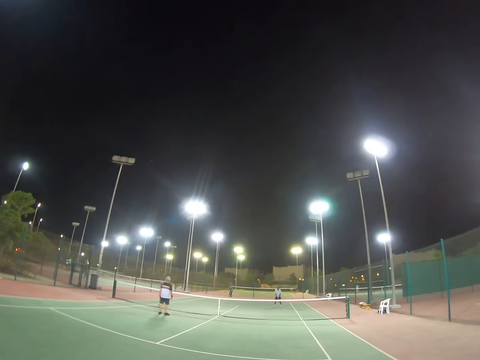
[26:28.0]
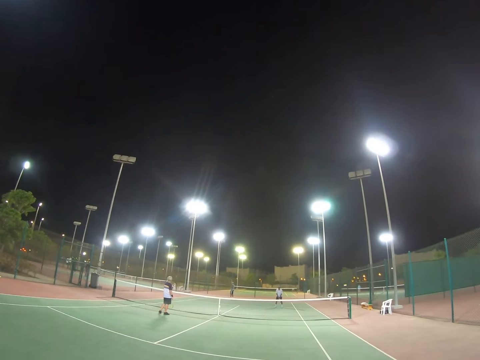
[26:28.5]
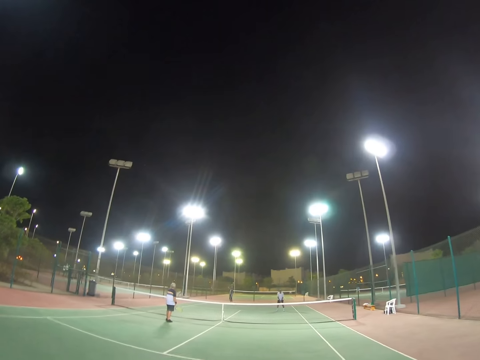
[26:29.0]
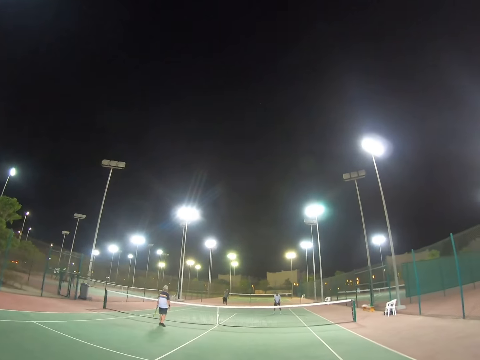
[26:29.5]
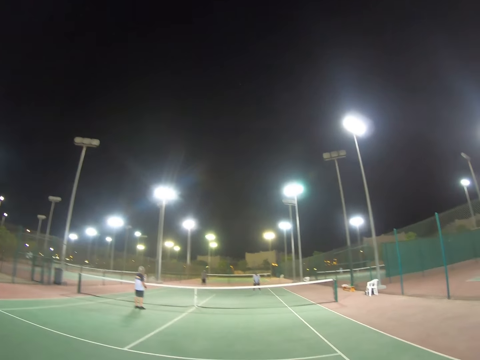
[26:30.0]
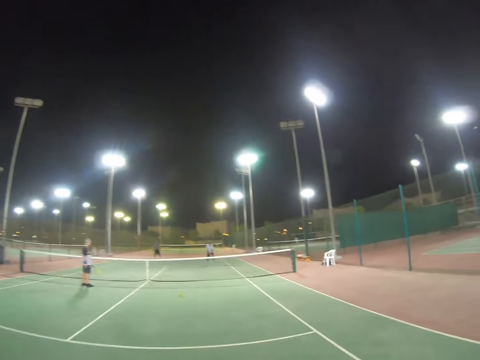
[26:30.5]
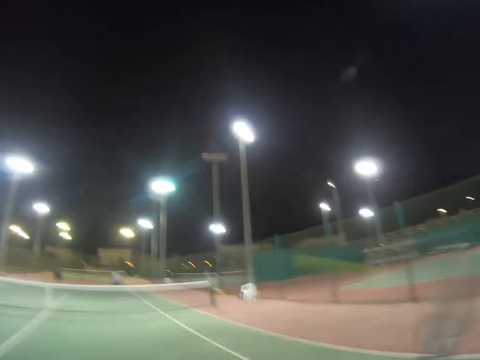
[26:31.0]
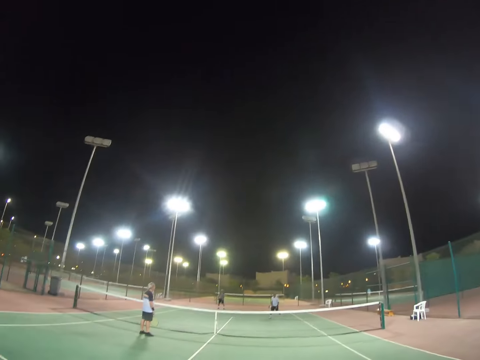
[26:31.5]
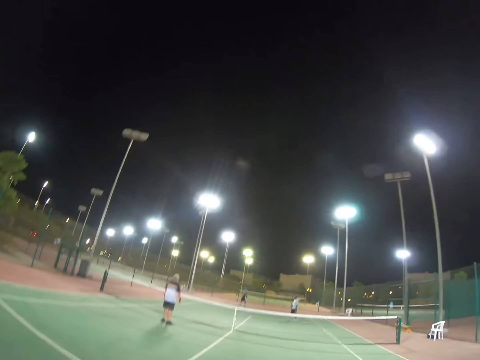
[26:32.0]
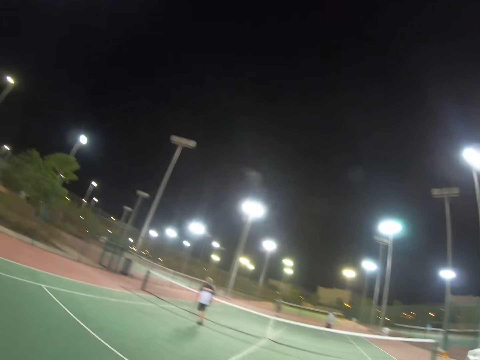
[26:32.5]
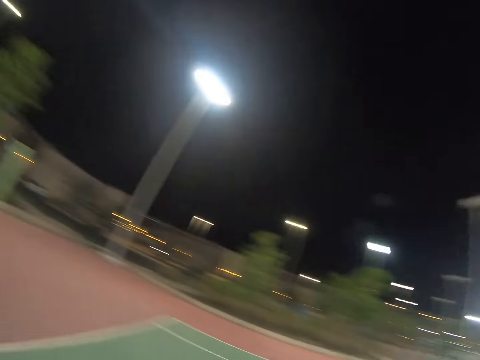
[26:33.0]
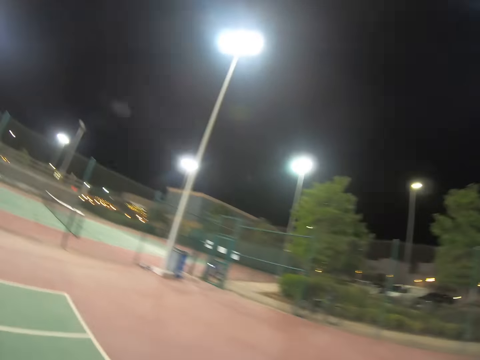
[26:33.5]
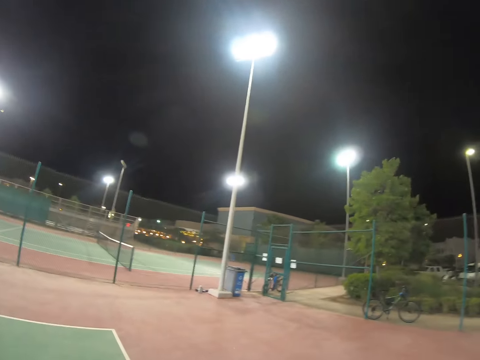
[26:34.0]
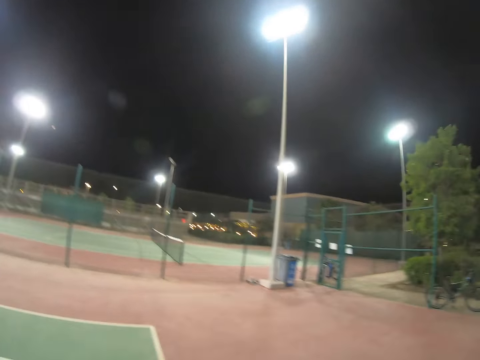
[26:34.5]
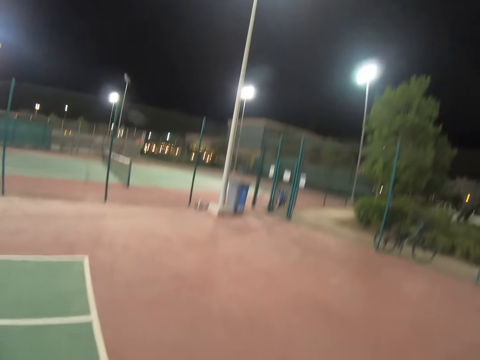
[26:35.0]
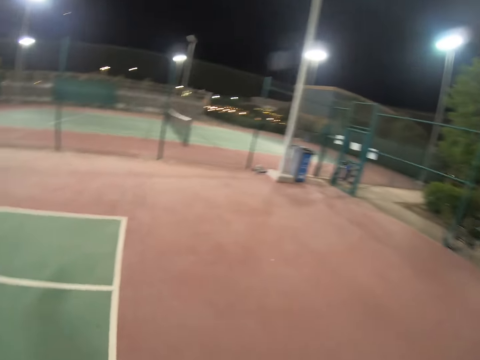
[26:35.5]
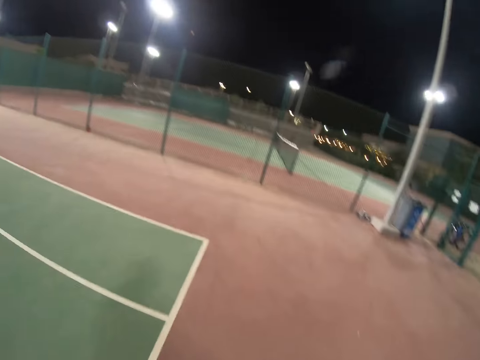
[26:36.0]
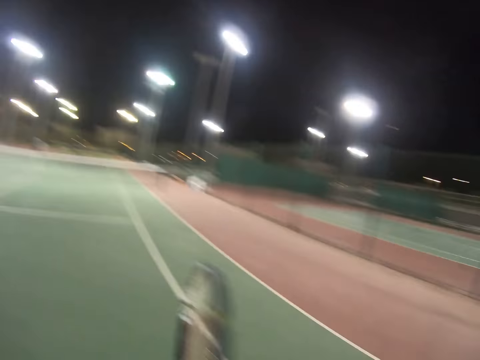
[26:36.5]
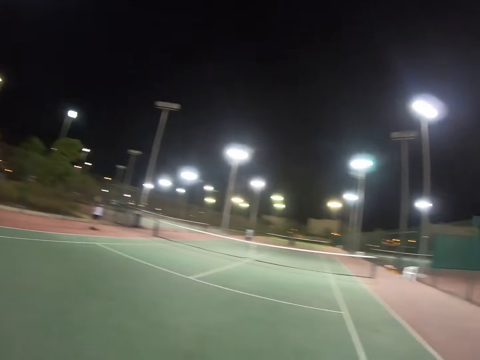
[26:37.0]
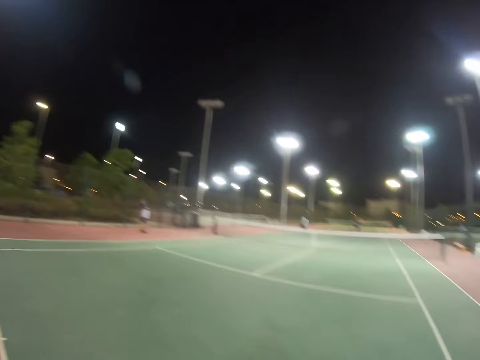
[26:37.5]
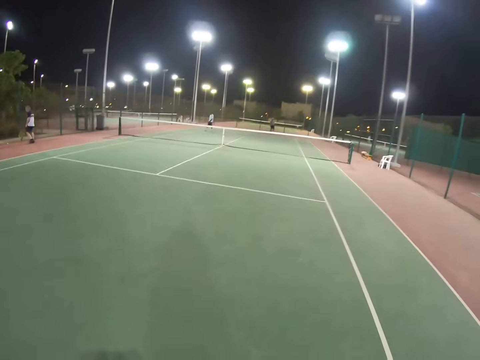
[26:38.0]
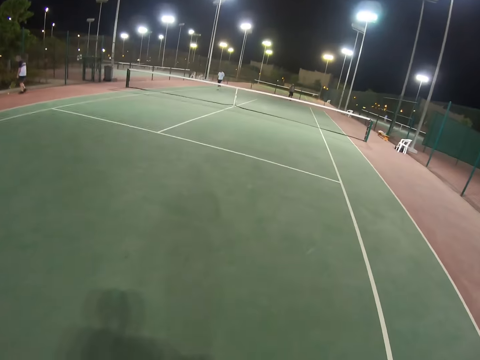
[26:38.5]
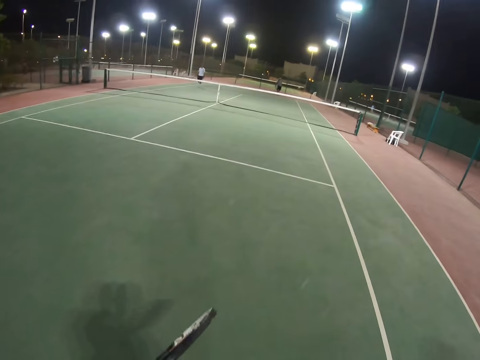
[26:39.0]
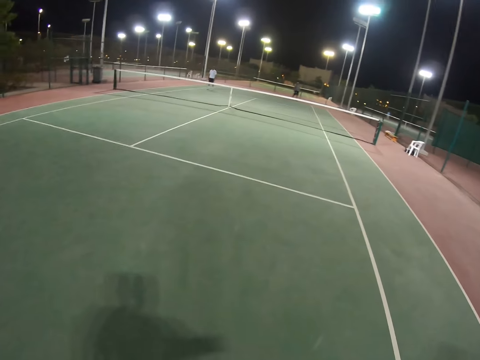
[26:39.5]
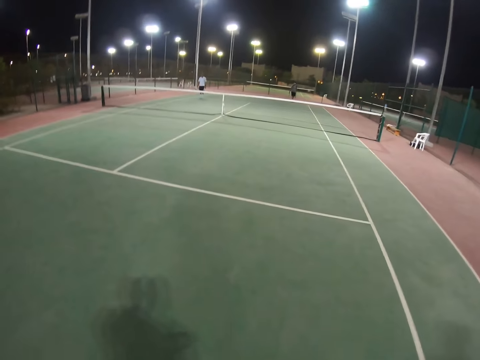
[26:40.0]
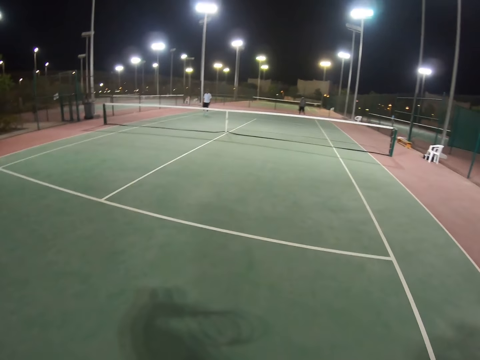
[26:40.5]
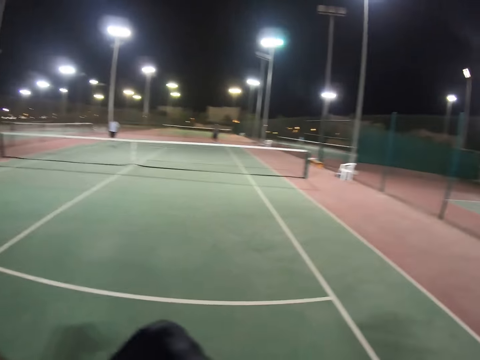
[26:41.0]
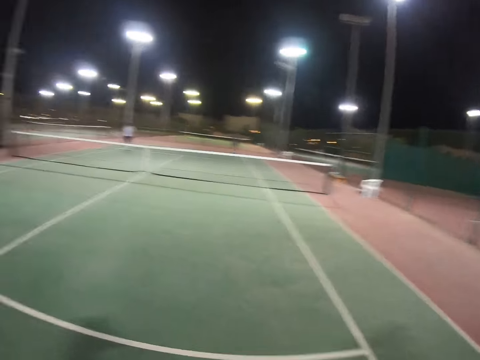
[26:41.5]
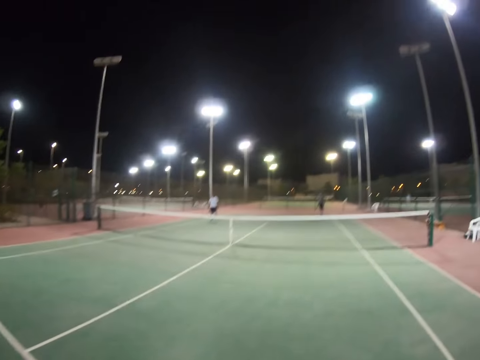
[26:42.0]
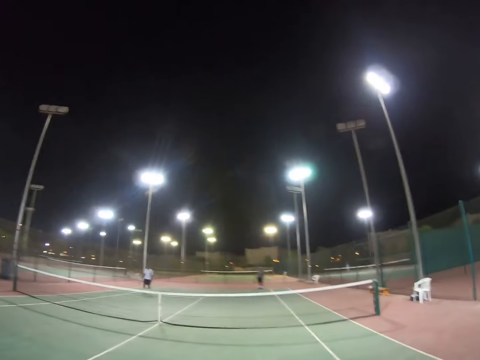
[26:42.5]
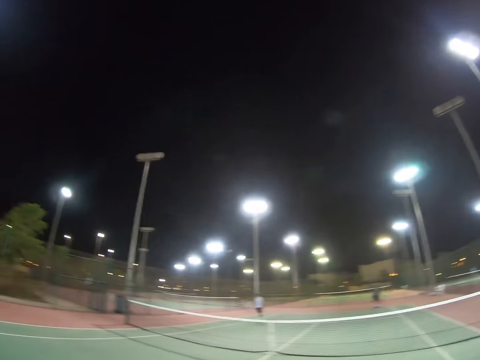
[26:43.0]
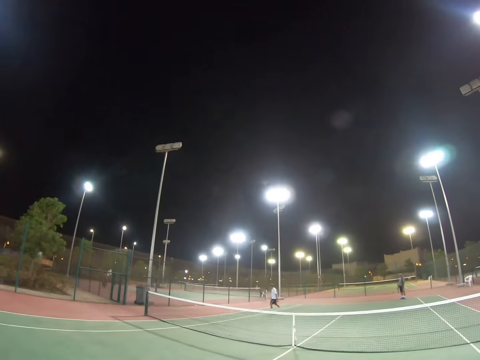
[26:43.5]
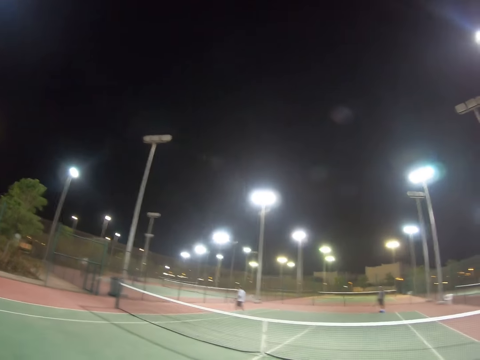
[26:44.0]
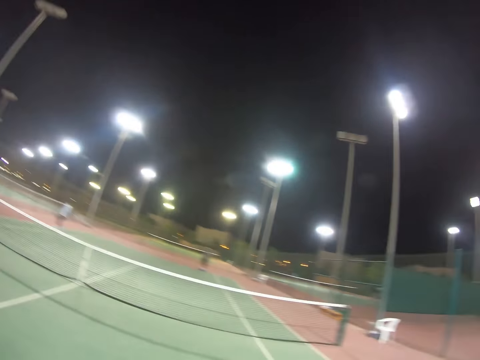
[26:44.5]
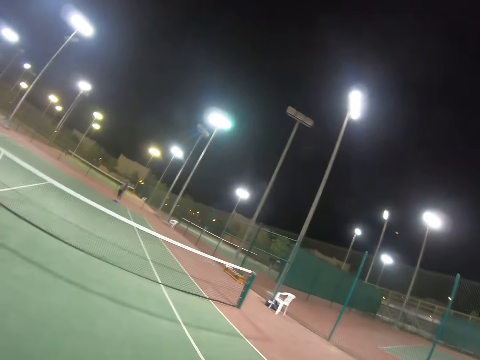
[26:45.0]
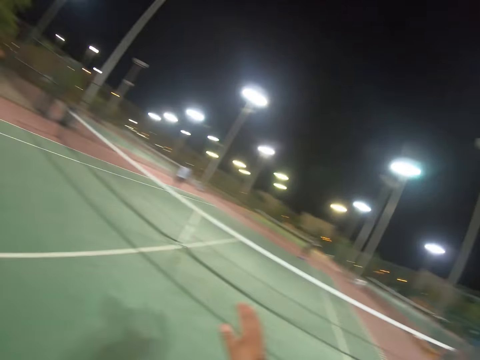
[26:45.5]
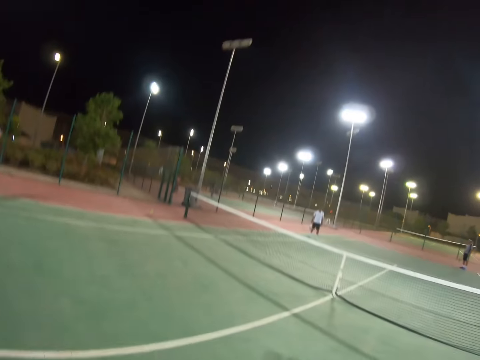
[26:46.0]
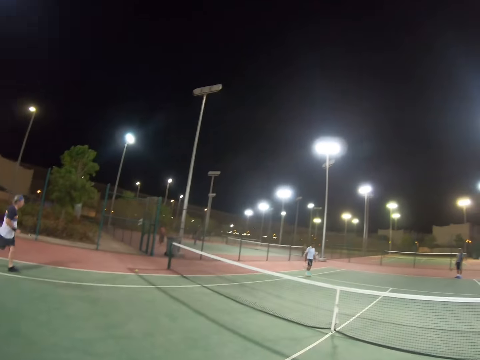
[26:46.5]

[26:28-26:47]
A man serves the ball. The camera wearer hits the ball. The man hits the ball. The camera wearer looks at the background. They walk. Another man walks. A third man walks towards the net. The camera wearer walks towards the net. A person walks.

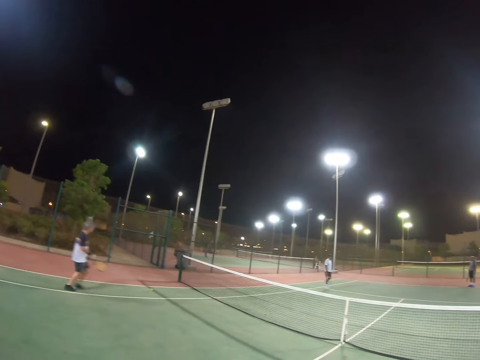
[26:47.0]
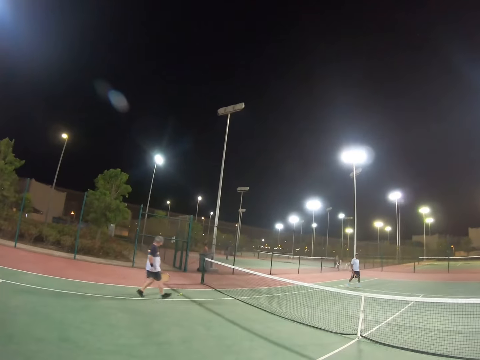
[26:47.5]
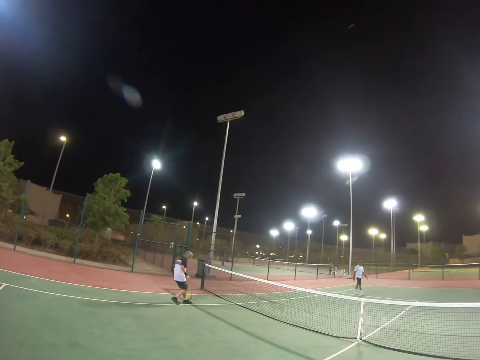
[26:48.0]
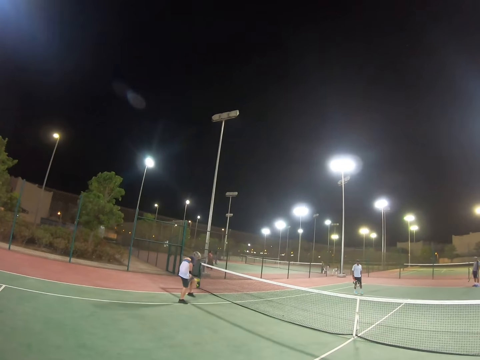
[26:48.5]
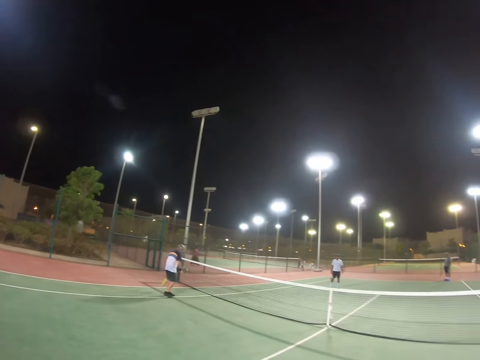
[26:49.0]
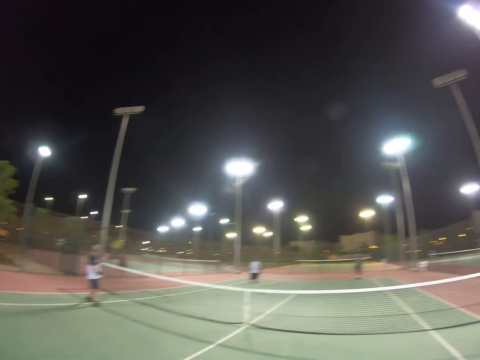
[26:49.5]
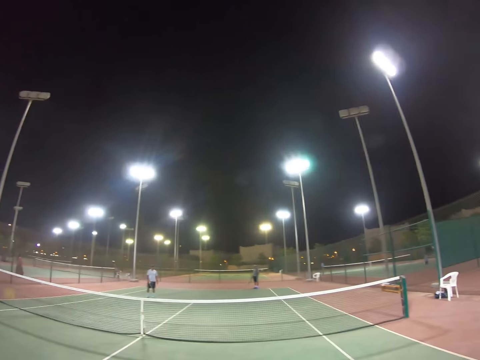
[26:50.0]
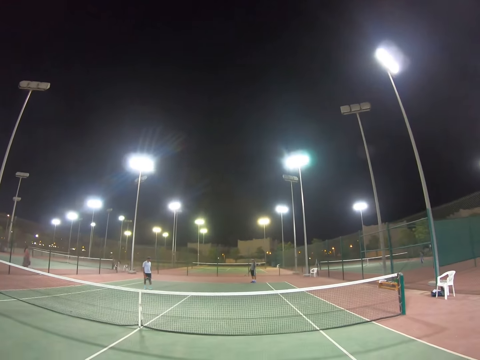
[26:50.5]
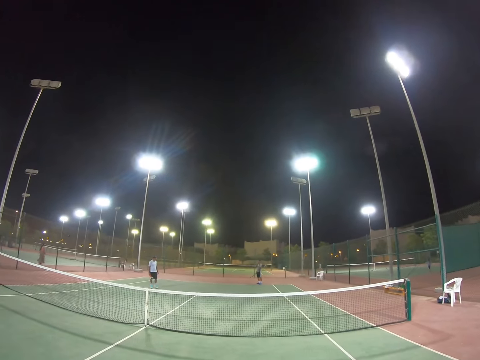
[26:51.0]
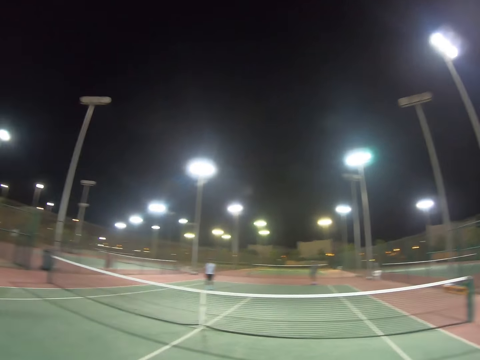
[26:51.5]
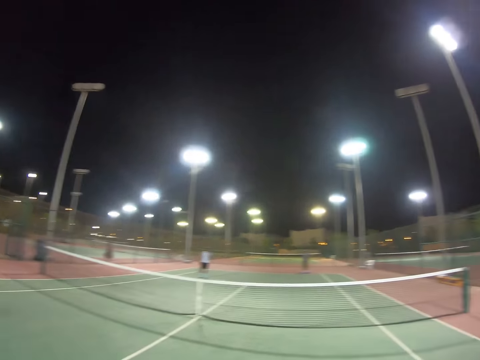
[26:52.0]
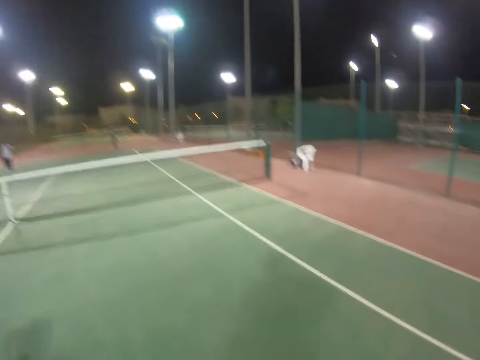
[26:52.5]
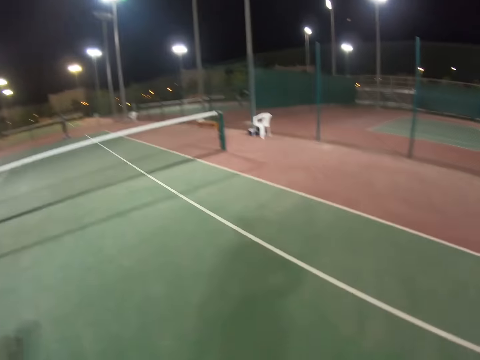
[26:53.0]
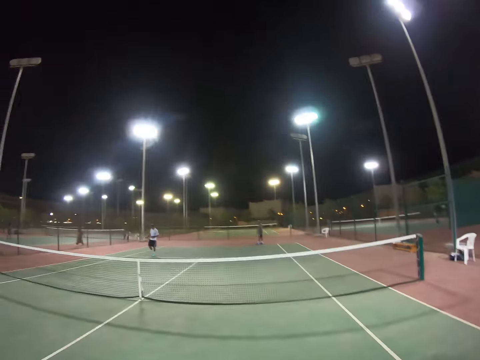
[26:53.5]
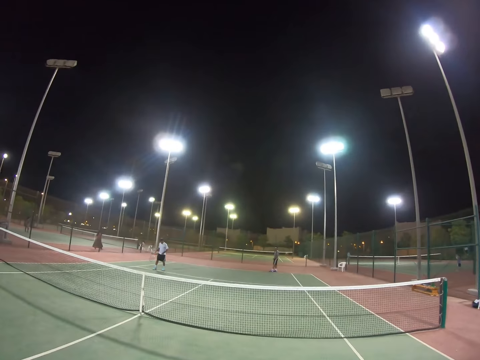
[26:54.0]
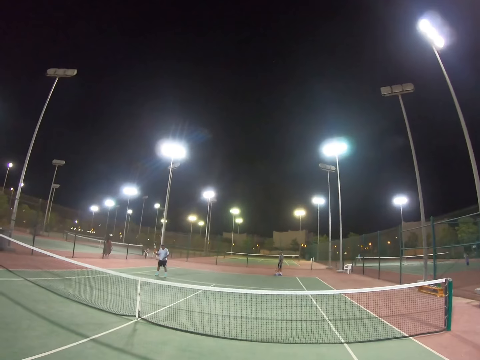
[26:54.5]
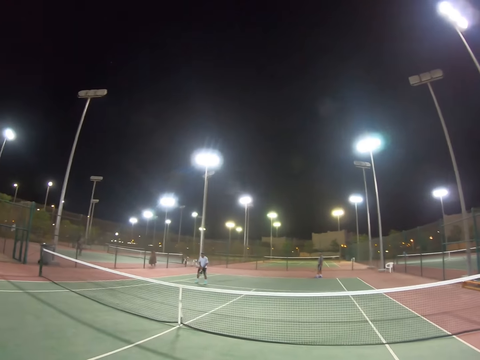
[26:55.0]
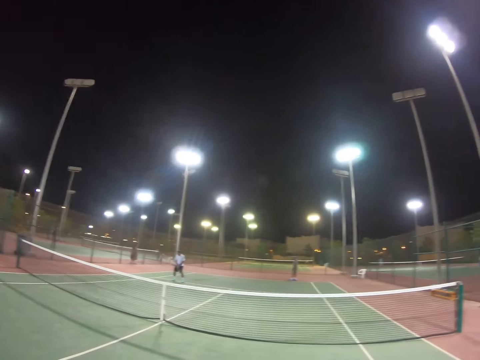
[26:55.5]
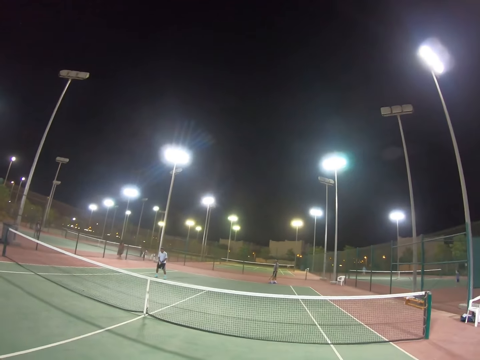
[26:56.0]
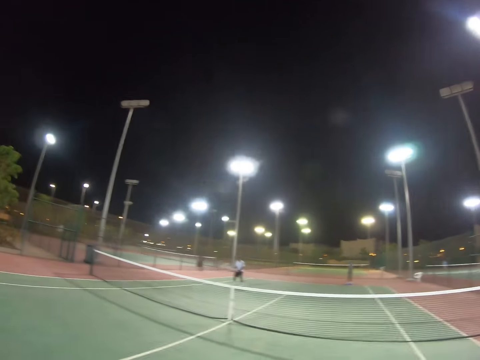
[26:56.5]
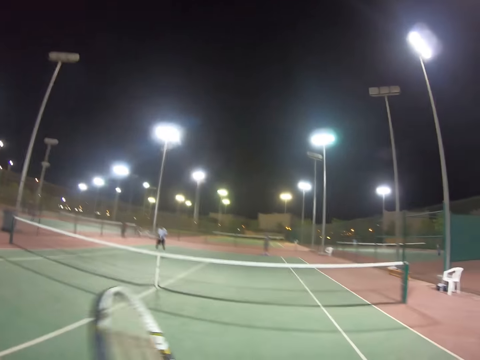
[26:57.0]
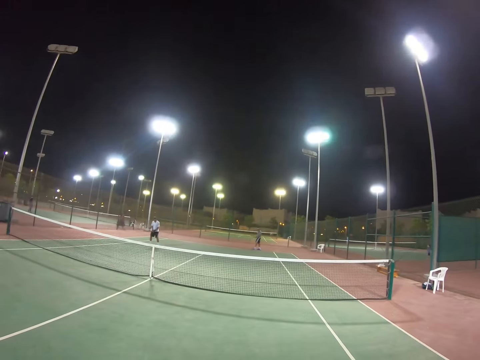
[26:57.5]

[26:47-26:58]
A man runs. The man picks a ball from the ground. Another man rotates his racket.
